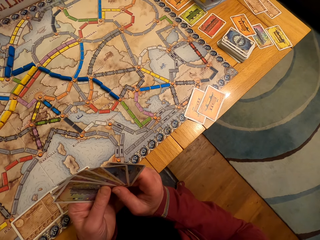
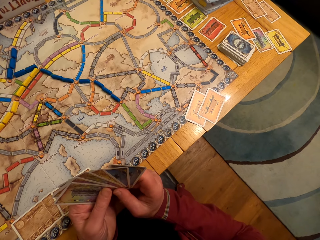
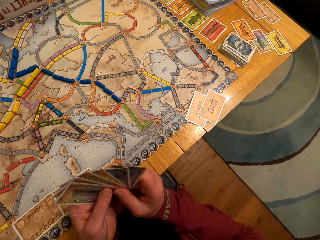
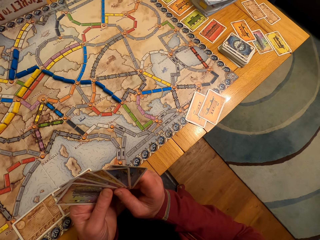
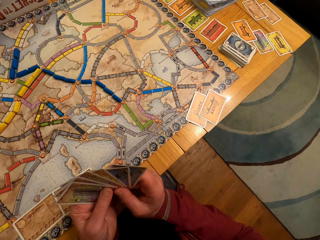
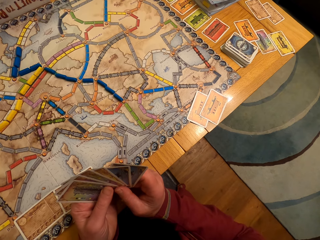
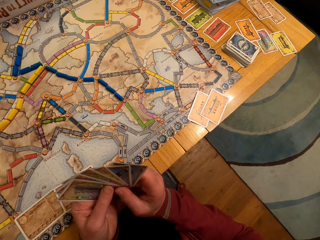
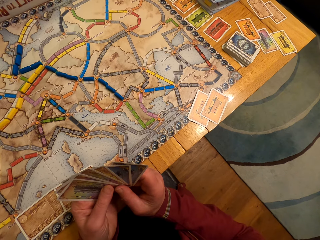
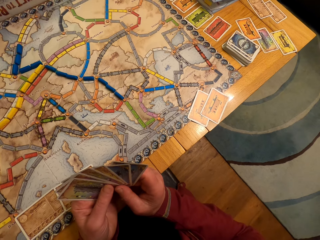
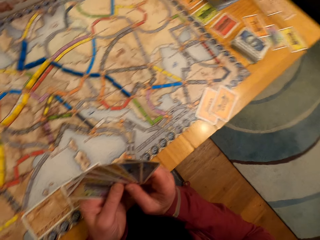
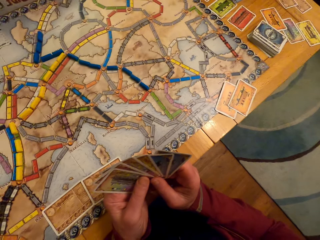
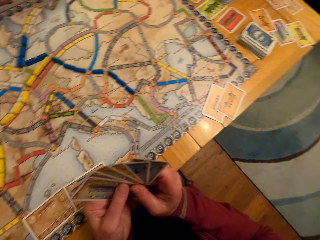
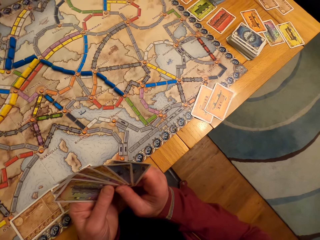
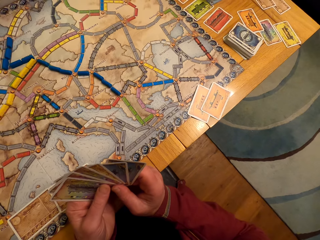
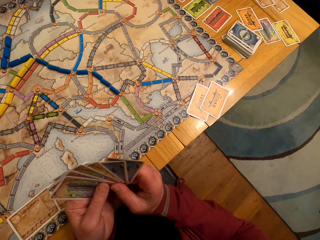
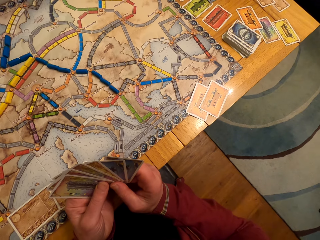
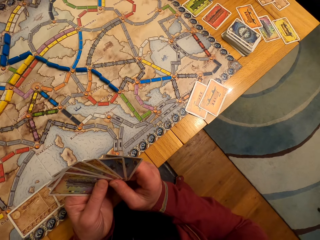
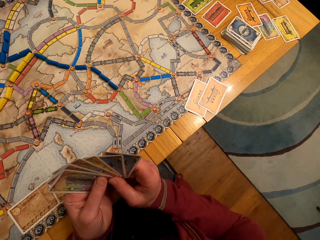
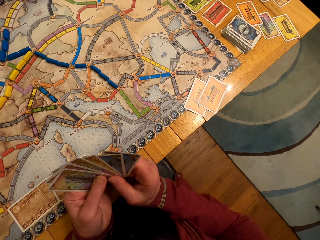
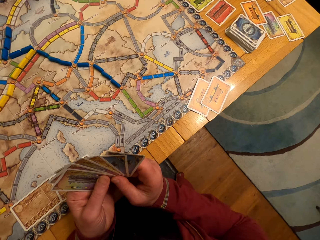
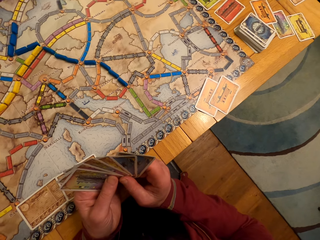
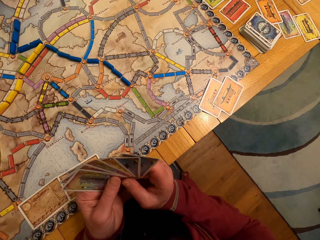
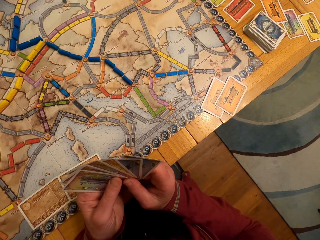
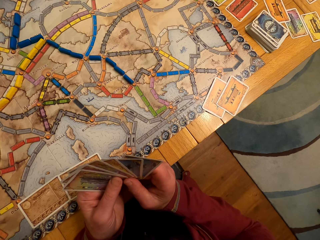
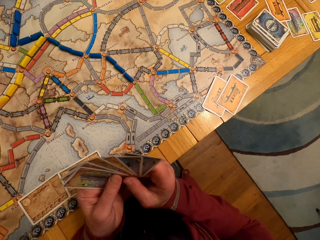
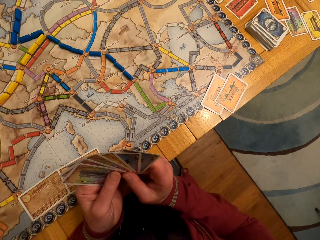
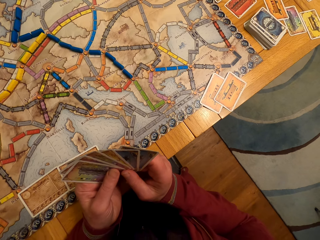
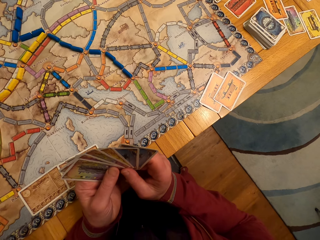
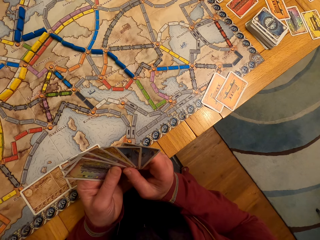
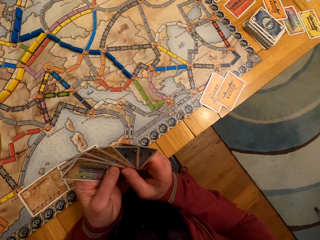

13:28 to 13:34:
A man looks at the cards.

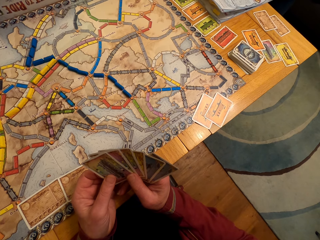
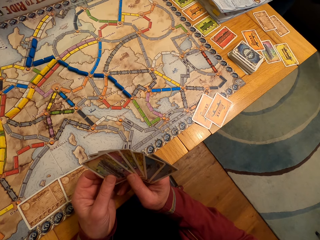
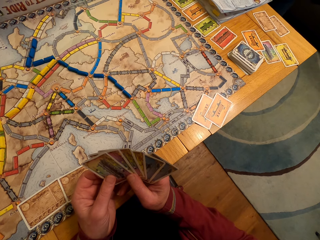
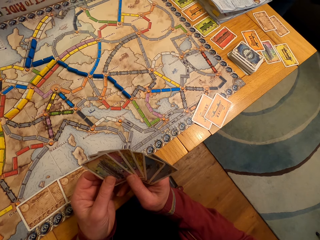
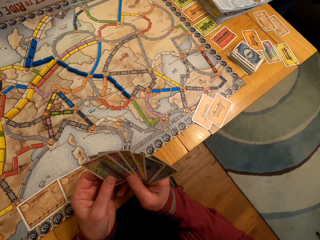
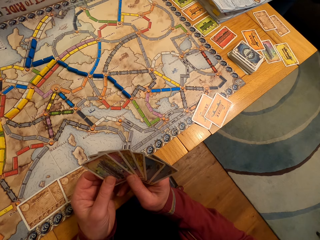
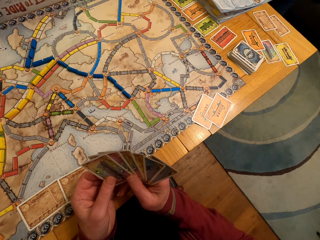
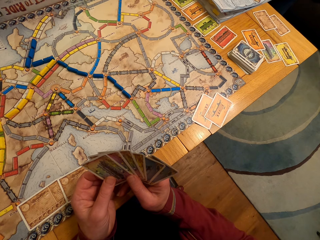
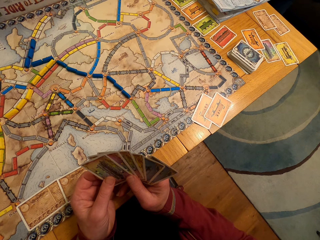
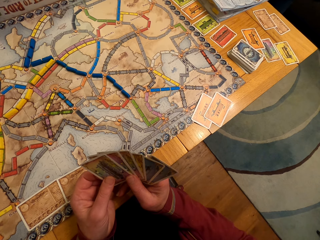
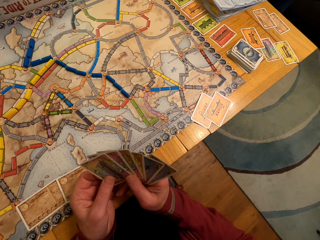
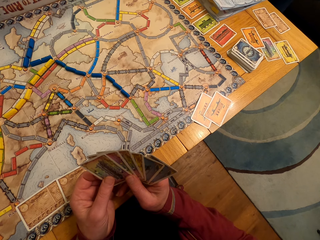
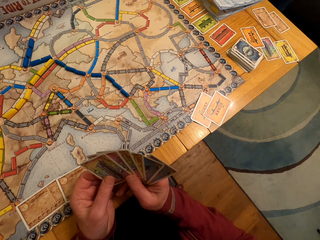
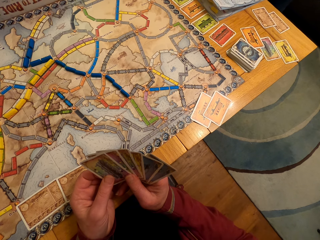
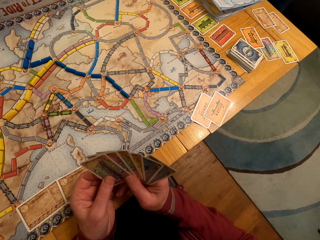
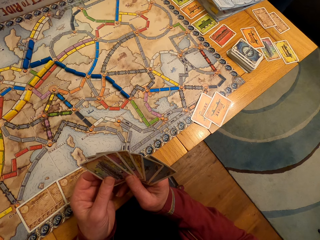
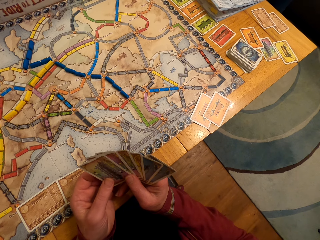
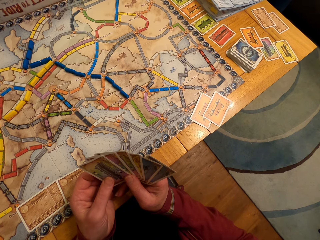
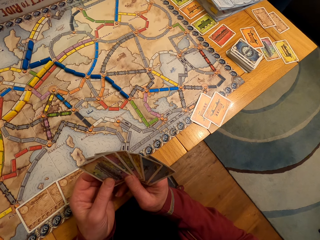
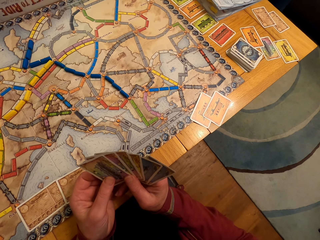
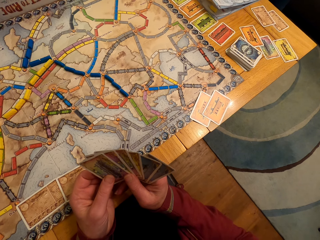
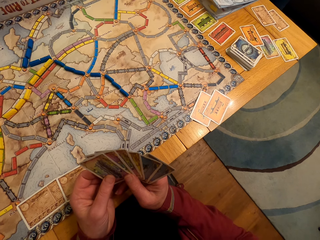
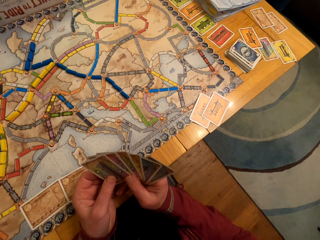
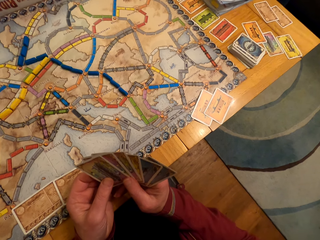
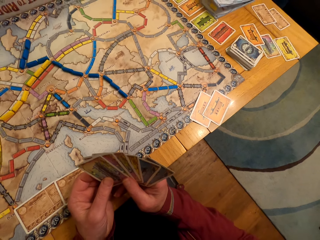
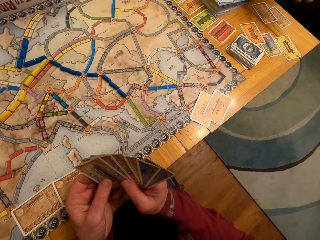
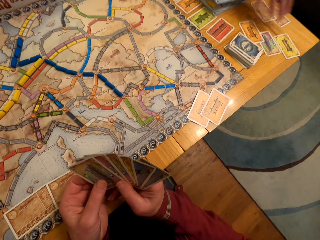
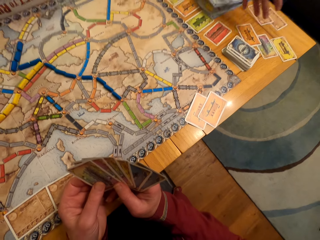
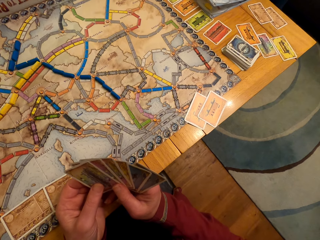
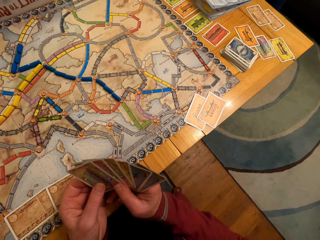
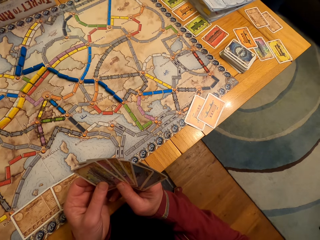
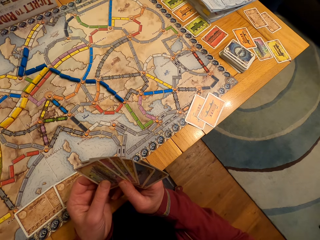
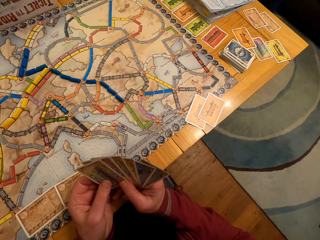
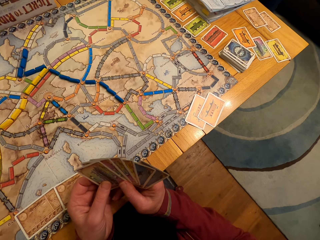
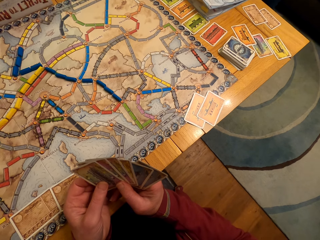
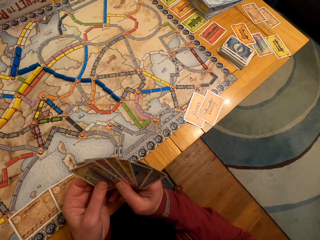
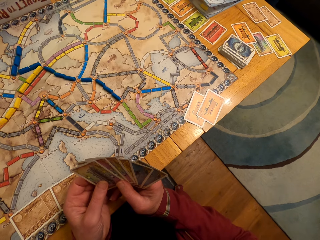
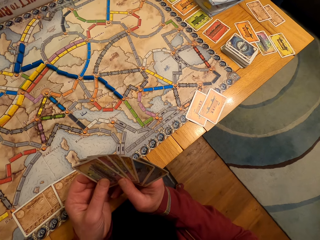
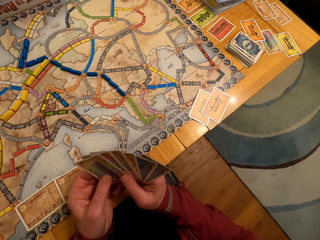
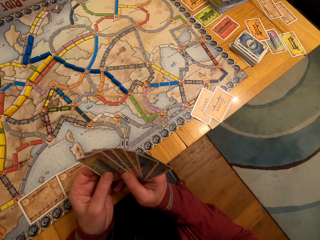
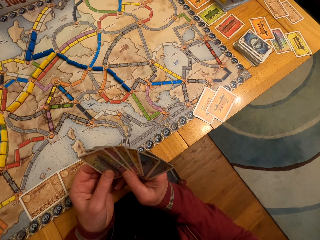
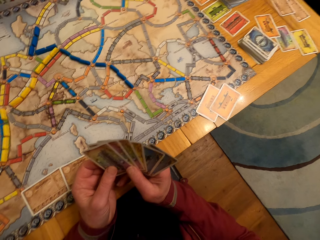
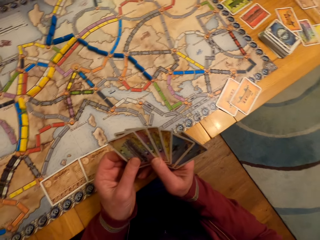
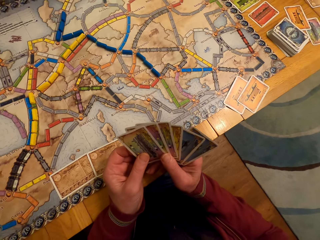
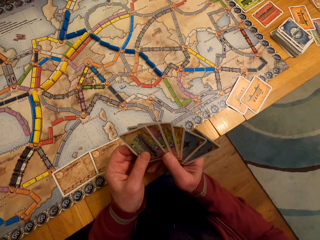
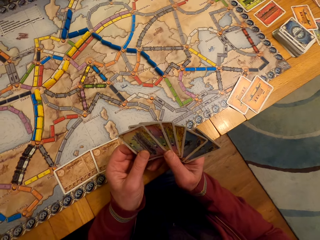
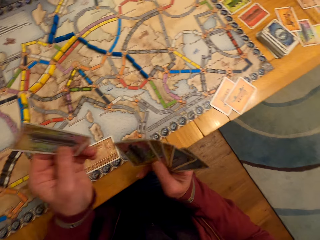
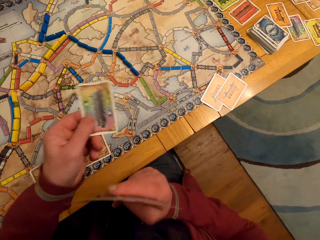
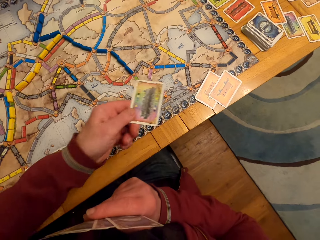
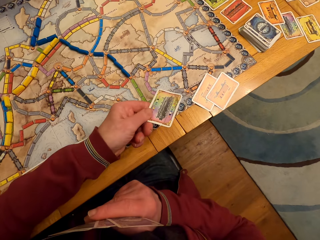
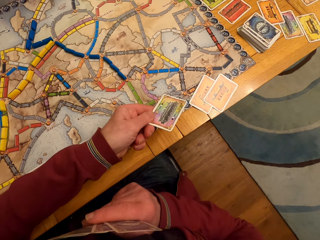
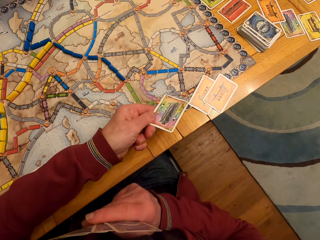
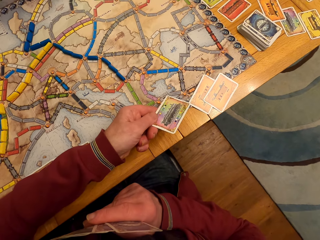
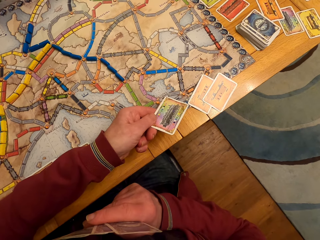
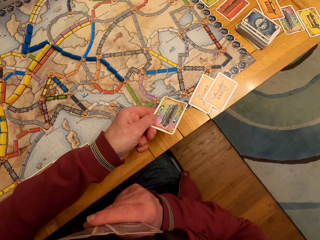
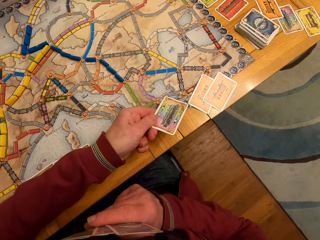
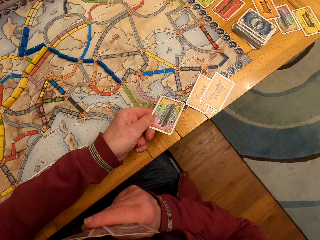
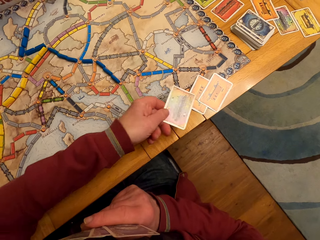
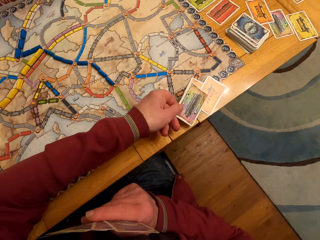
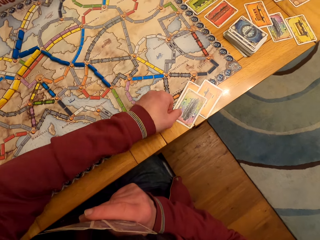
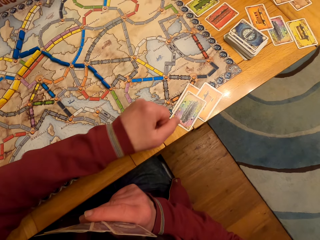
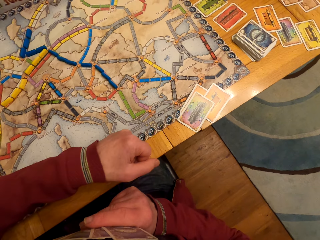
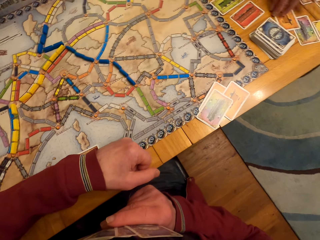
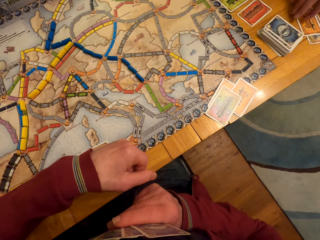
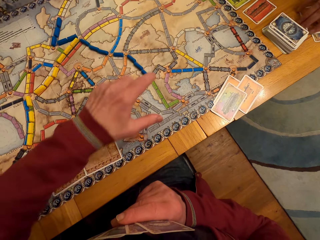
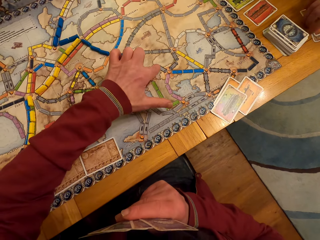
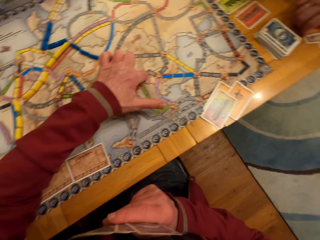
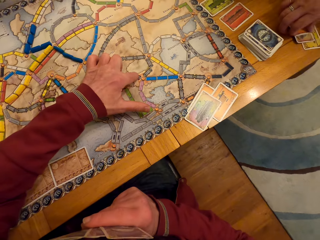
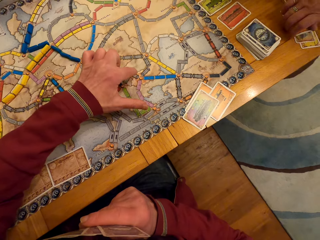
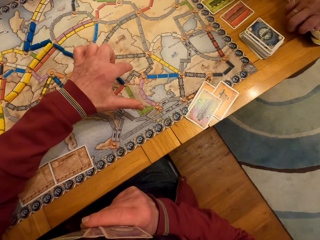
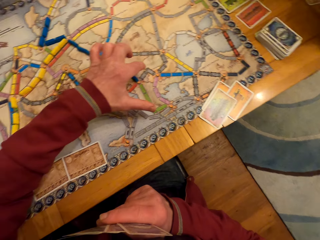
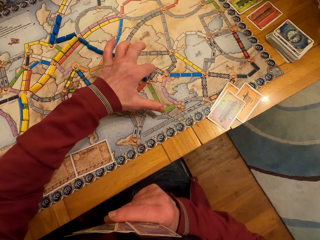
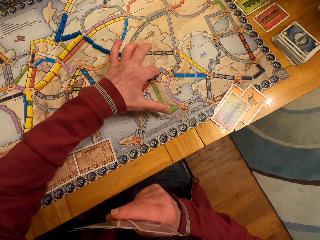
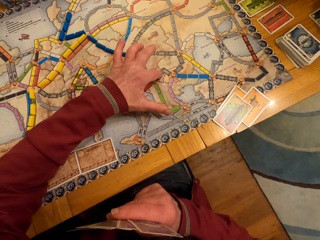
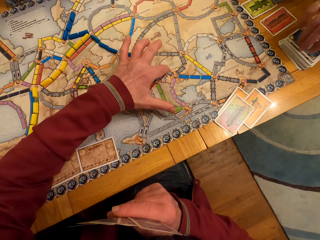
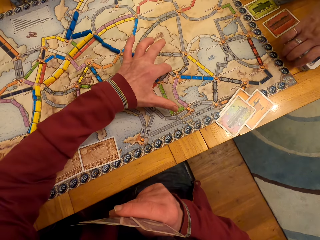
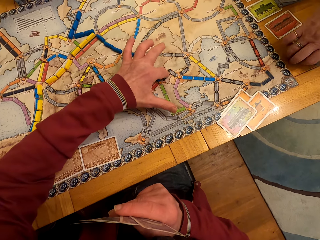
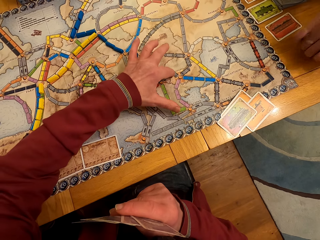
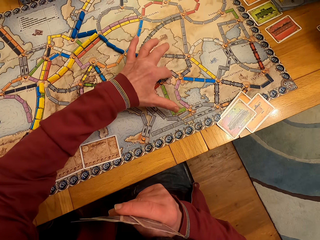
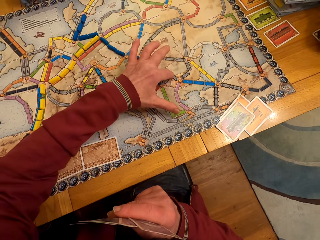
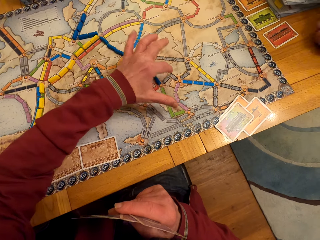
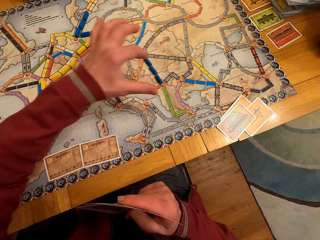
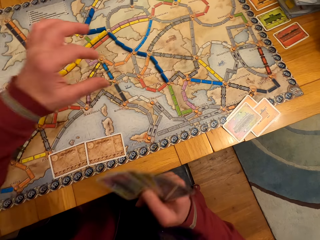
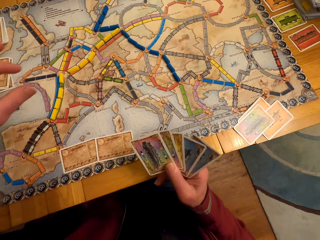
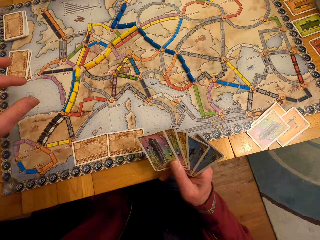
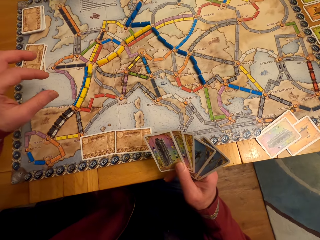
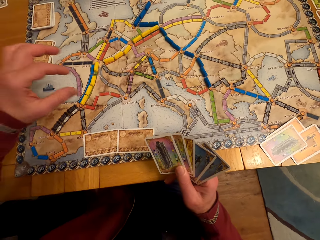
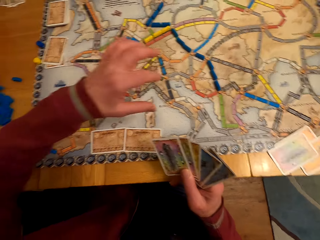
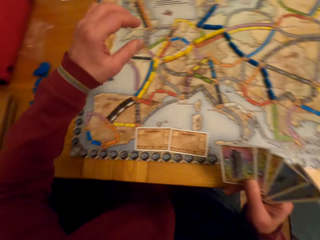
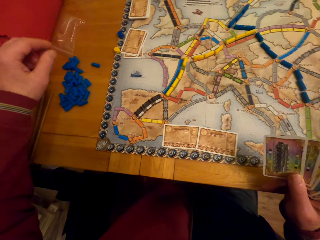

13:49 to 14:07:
A man looks at the cards. The camera wearer talks with a lady. The lady puts the card on the table. The man looks at the cards. The man puts the card on the table. The camera wearer puts down the board game card on his left hand. The lady picks up the board game cards from the table. The camera wearer points at the table with his left hand. The man puts the hand on the table. The lady picks up the board game card from the table. The man moves the hand.
